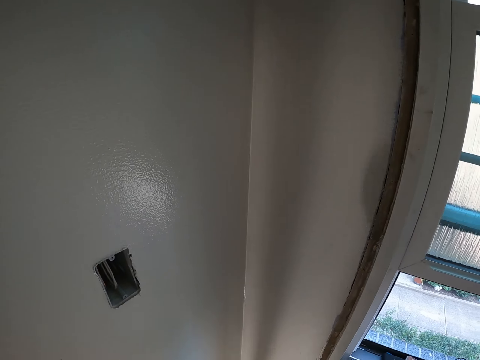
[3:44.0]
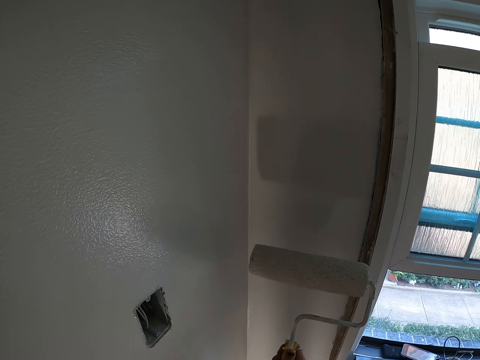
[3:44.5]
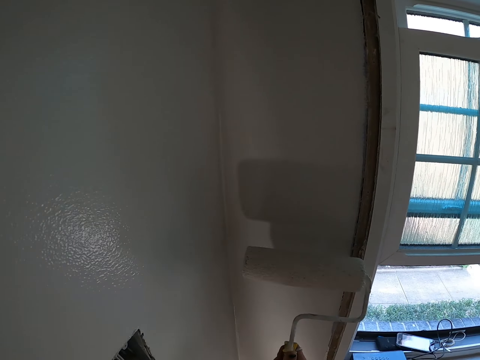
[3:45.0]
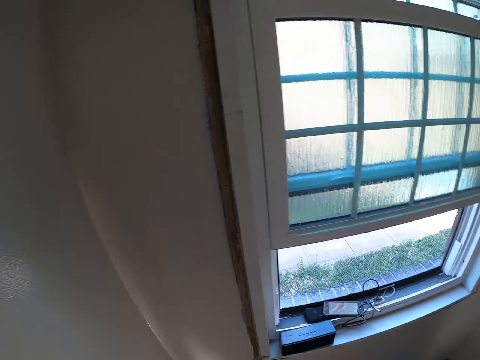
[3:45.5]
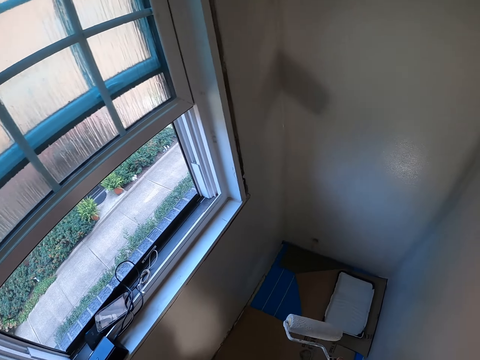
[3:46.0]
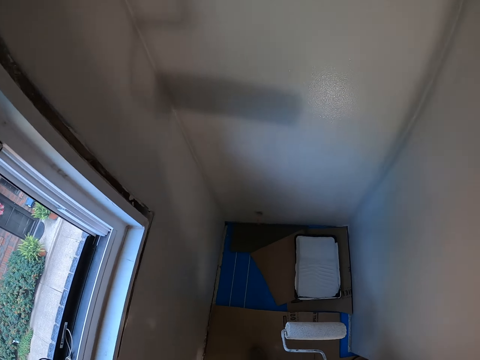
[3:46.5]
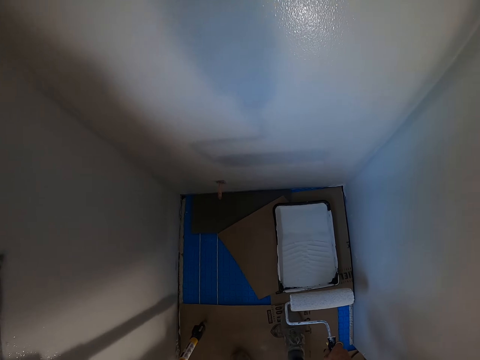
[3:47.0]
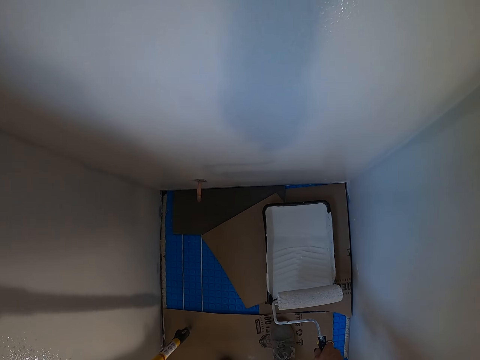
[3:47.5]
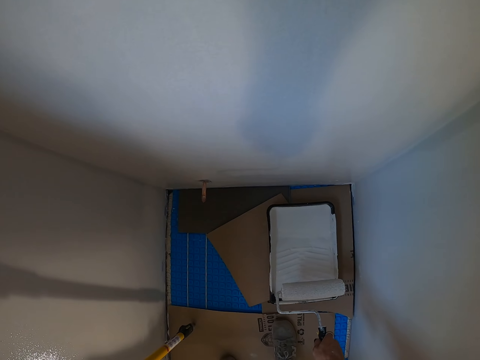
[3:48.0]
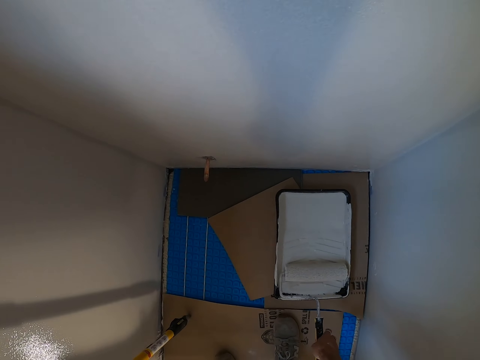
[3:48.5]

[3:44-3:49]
The camera wearer puts the trim roller in the paint tray.
